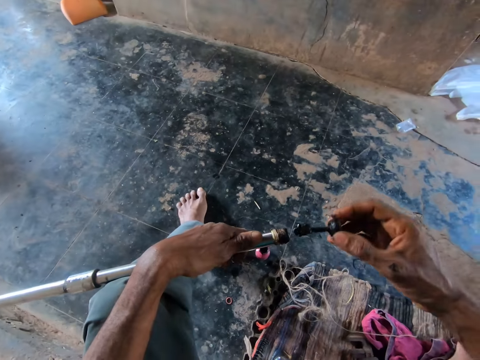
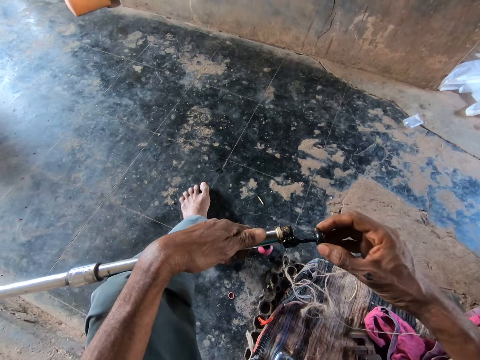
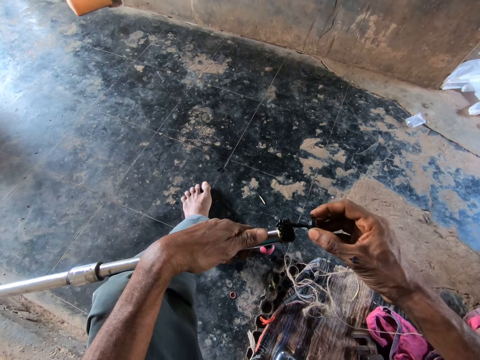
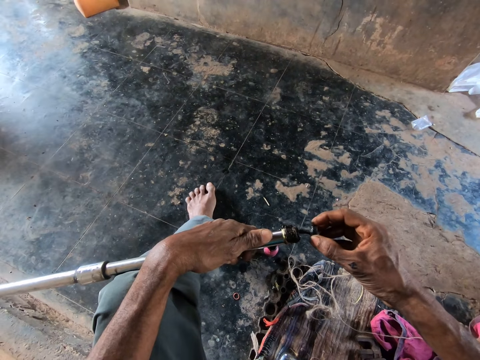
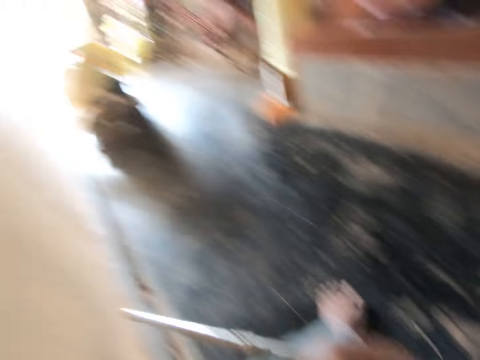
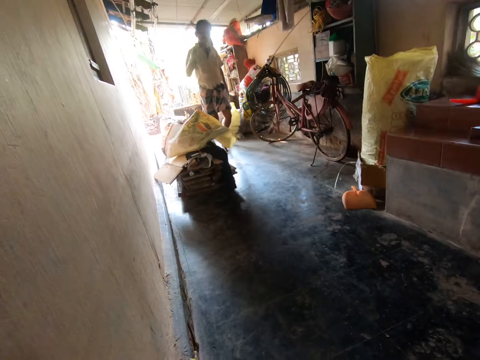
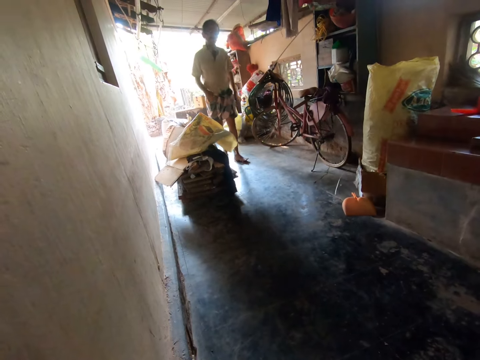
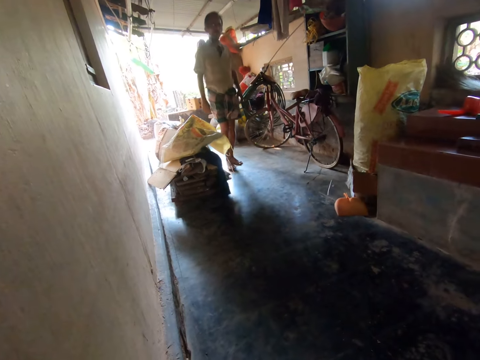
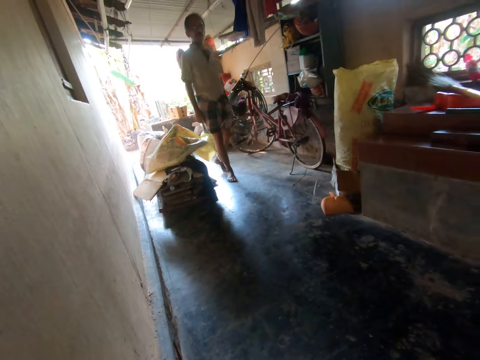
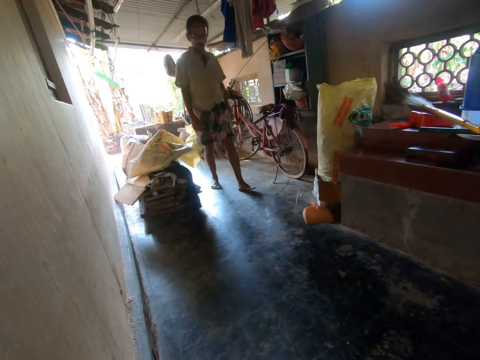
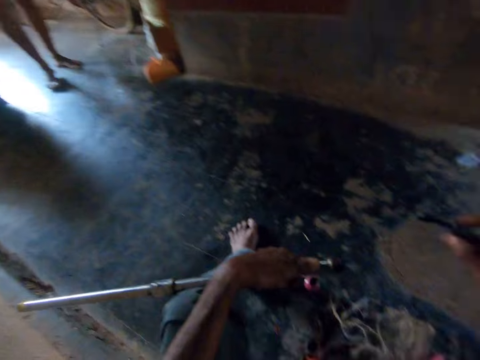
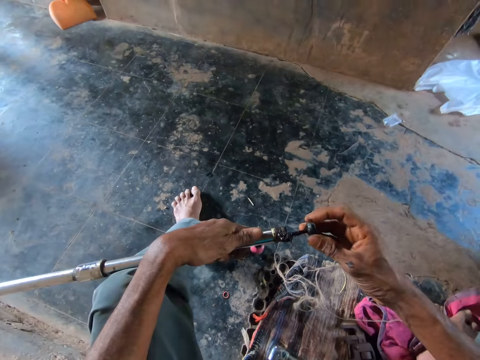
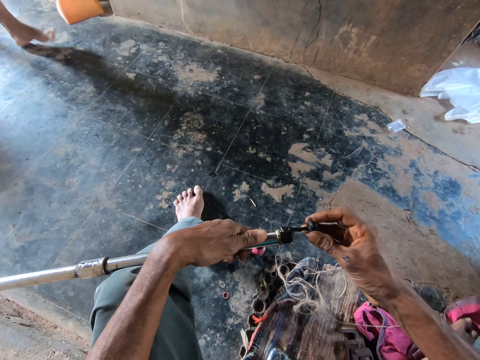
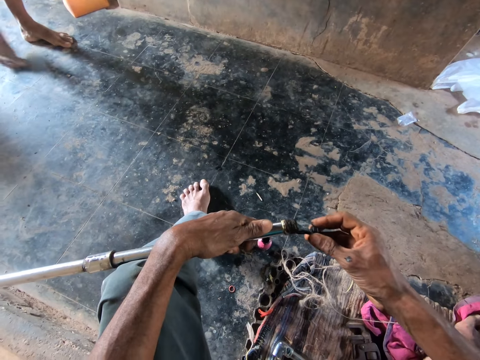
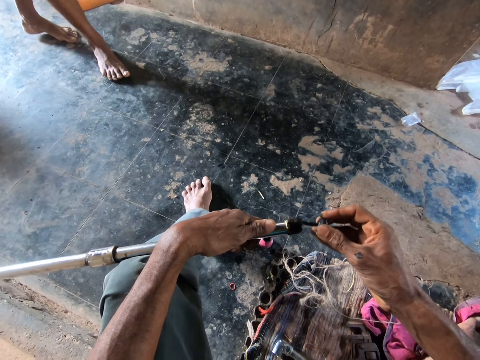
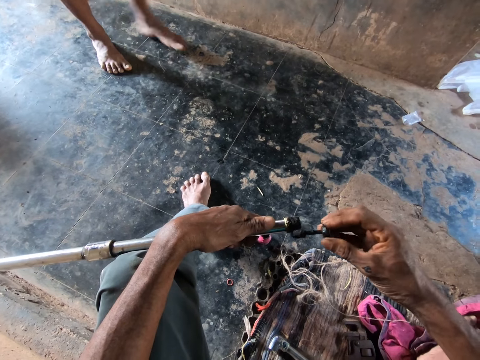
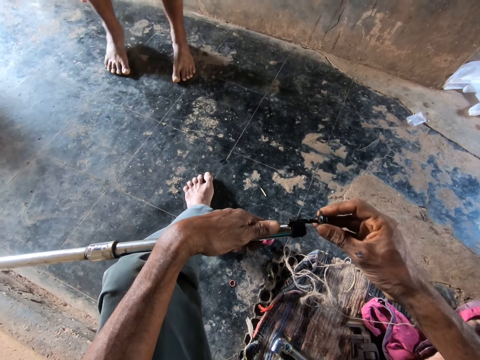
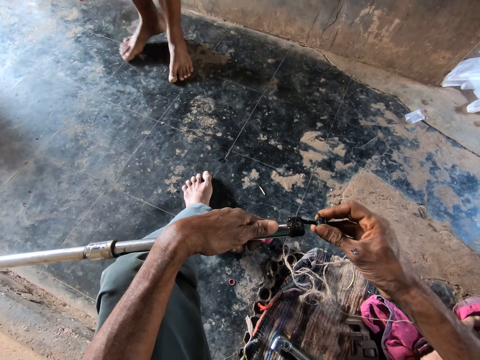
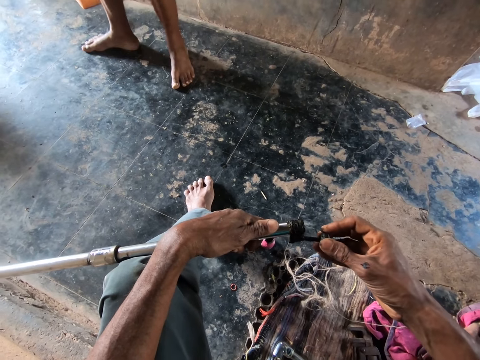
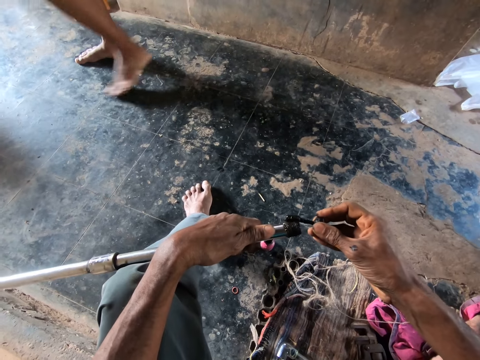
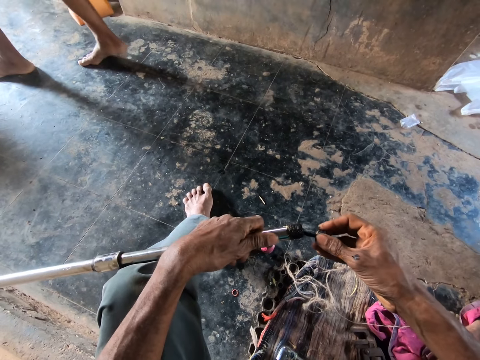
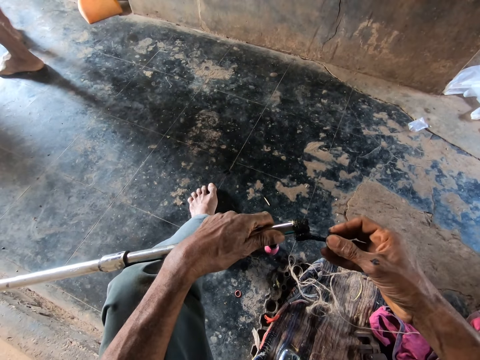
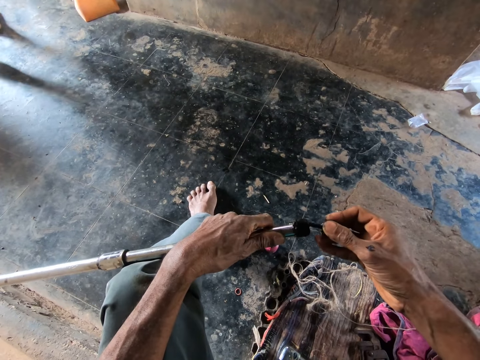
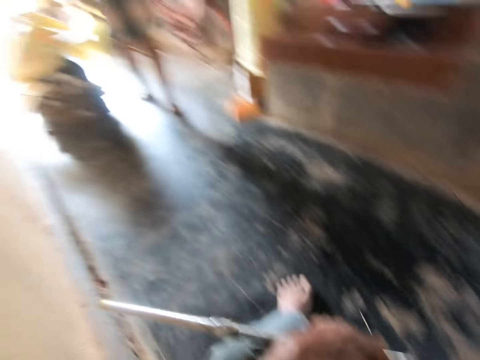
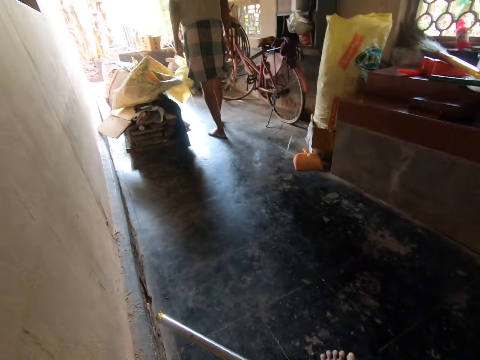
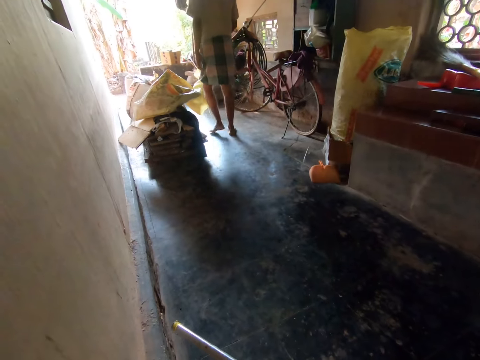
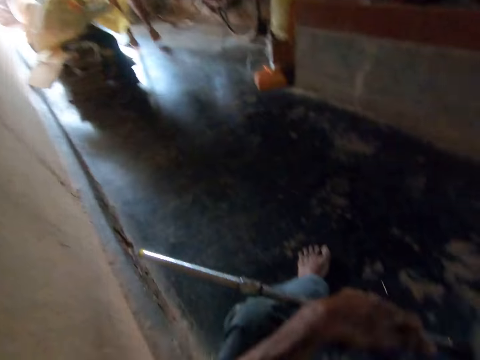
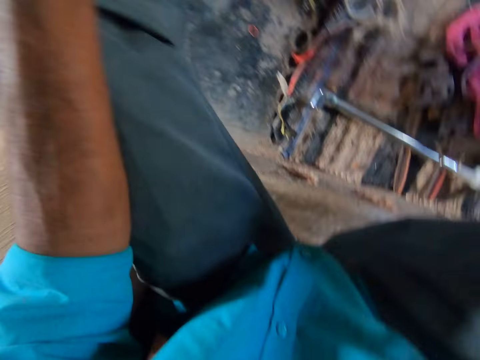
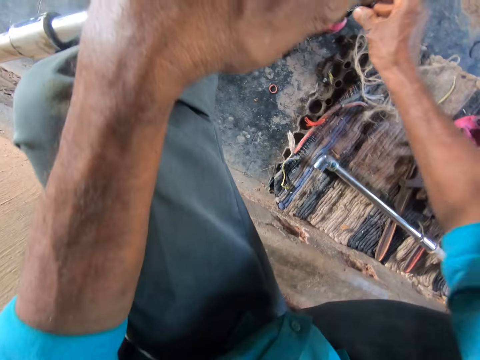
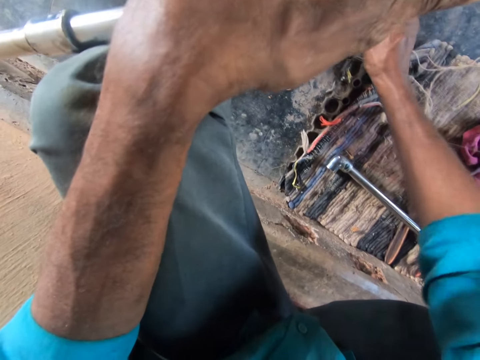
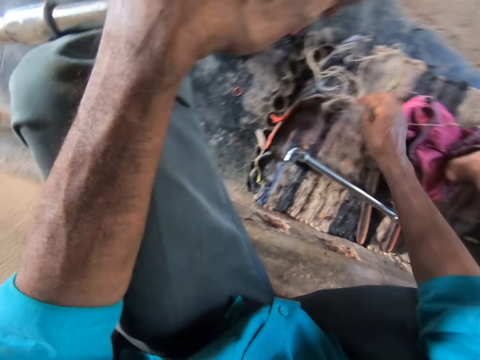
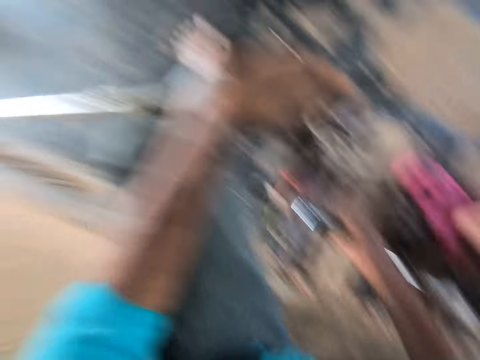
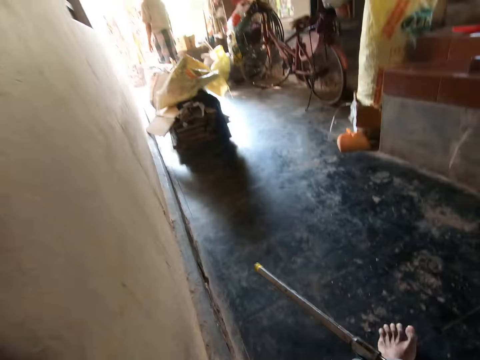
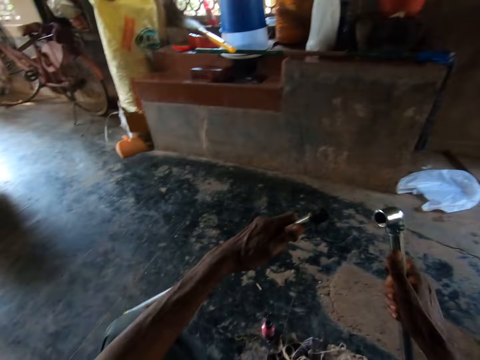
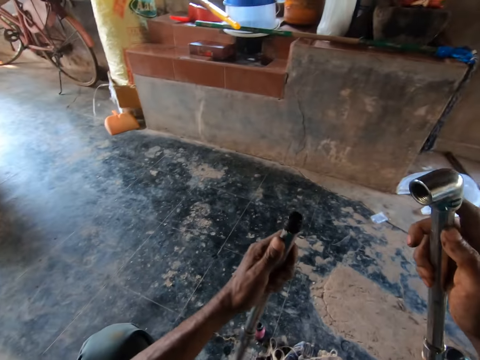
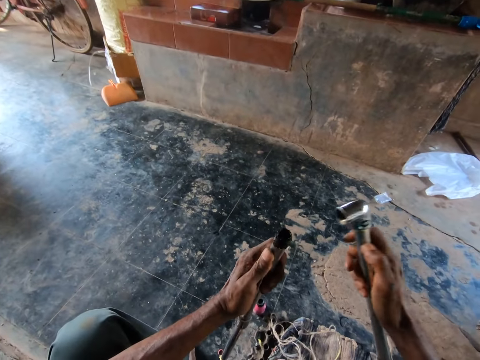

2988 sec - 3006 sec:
The camera wearer applies the gum or lubricant round the pipe tip with the applicator brush in his right hand. The man walks towards the camera wearer. The camera wearer looks around. The man walks on the veranda. The camera wearer talks with the man and applies the lubricant on the pipe. The man walks towards the exit. The camera wearer talks with the man and looks around. The man walks on the veranda. The camera wearer looks around. He drops the applicator brush in the lubricant with his right hand. He talks with the man. He grabs a torque wrench from the floor with his right hand. He looks around.

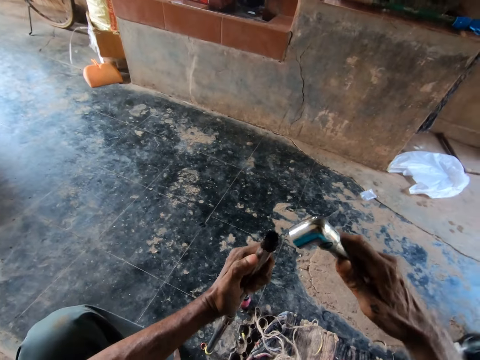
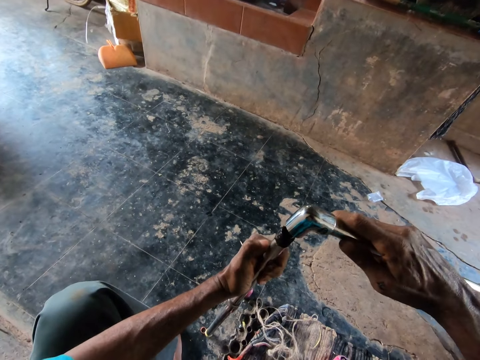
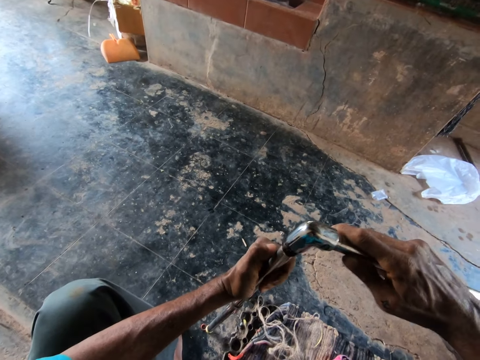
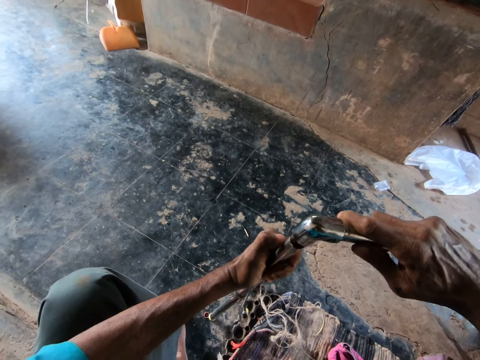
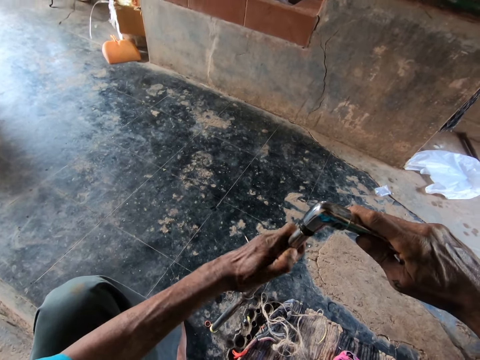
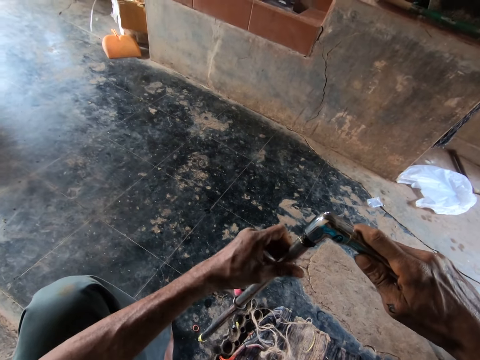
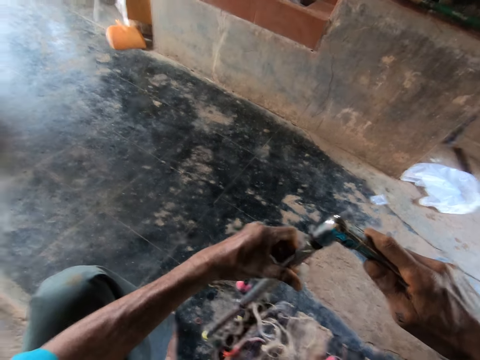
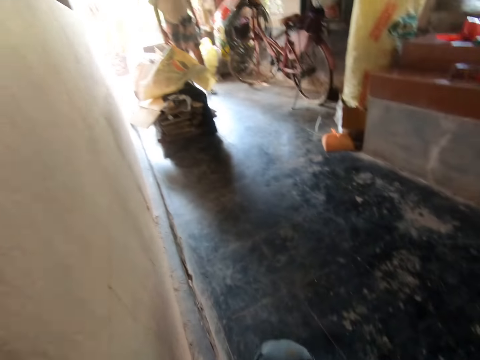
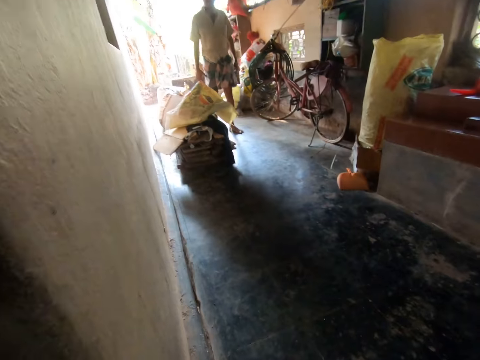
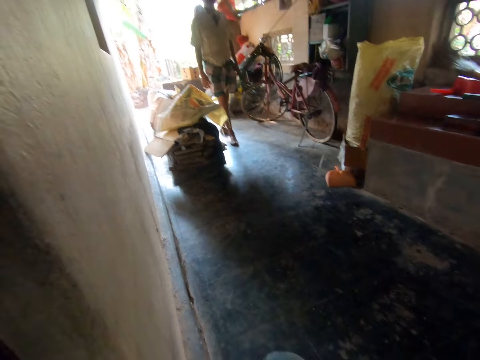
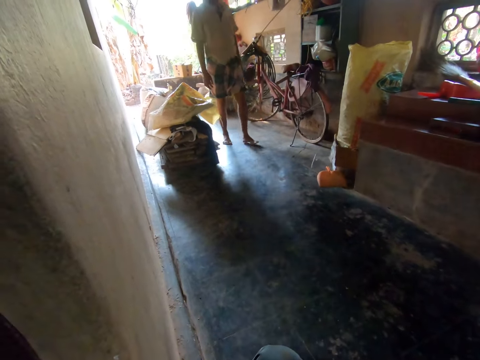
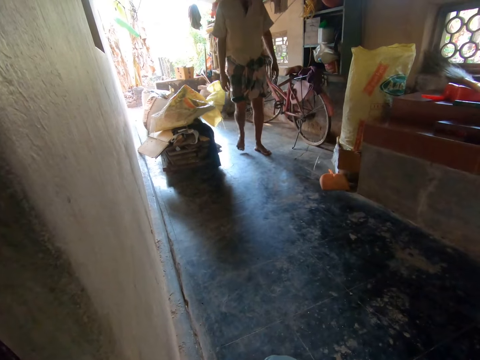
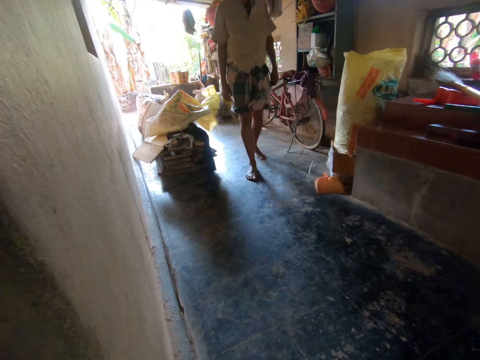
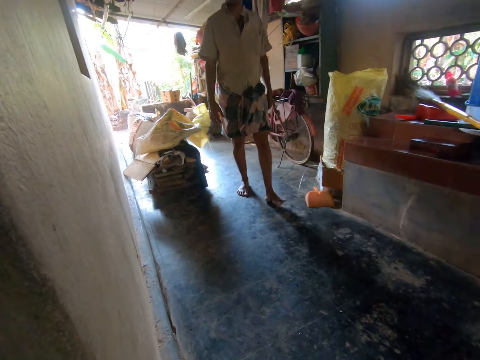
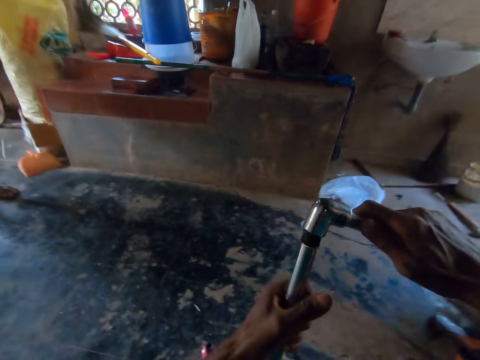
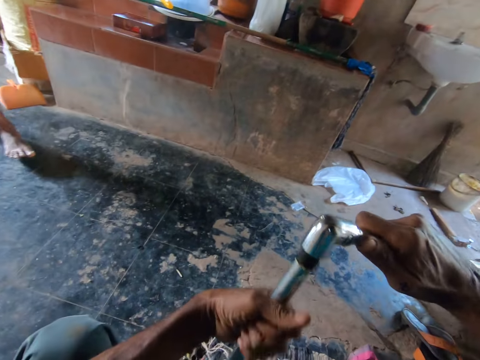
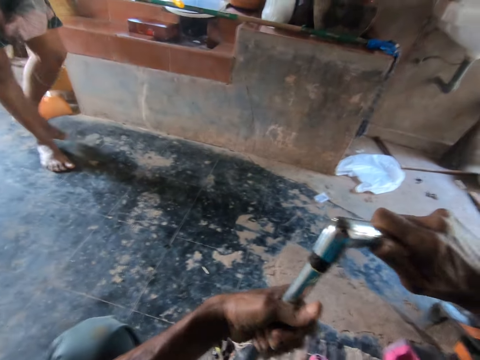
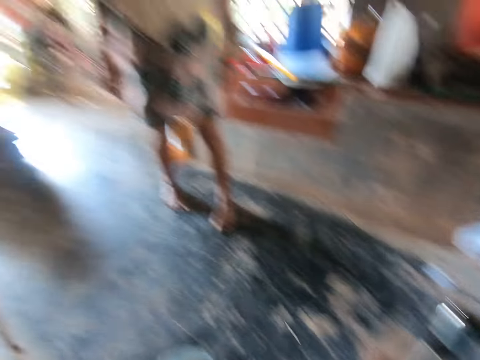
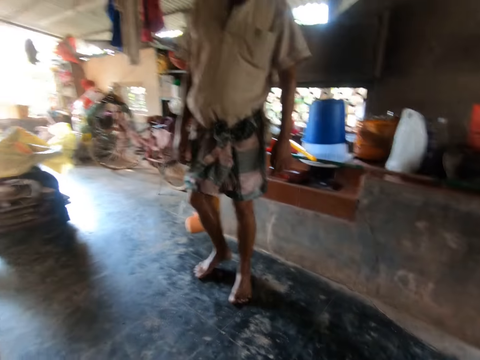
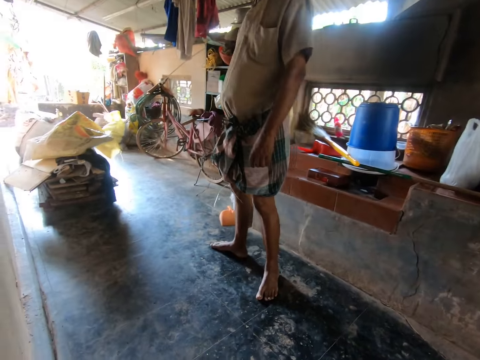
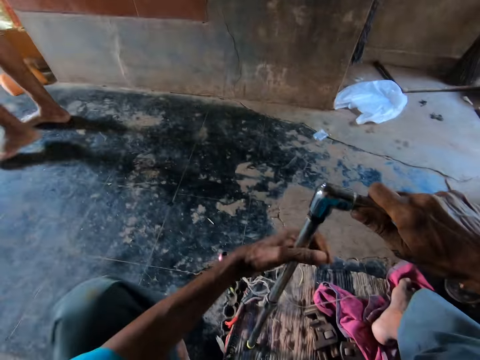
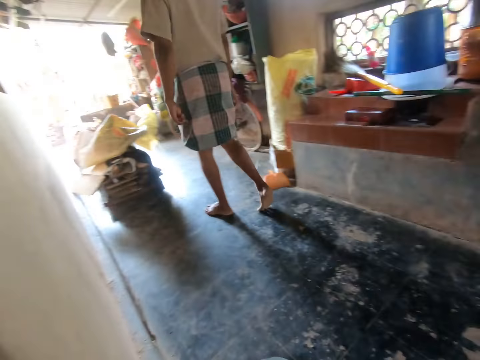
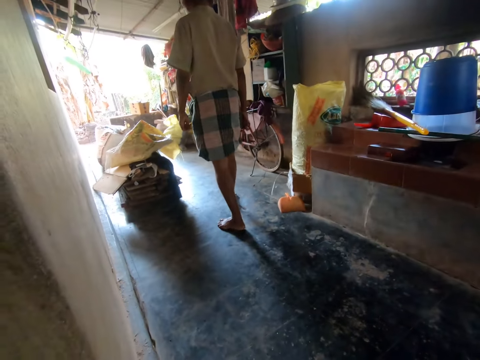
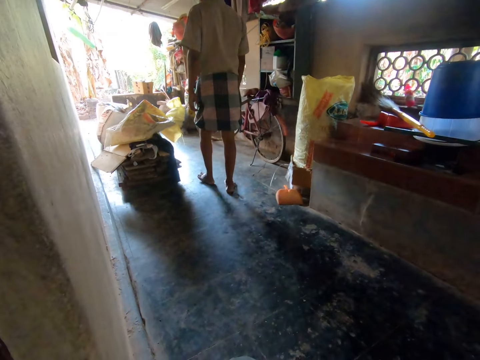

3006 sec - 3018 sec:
The camera wearer inserts the torque wrench into the pipe with his right hand. He attaches pipes. He turns the straight pipe with his left hand. The man walks towards the camera wearer. The camera wearer looks around and talks with the man. The man walks on the veranda. The camera wearer turns the straight pipe with his left hand. He looks around. He attaches pipes. The man walks towards the exit. The camera wearer looks around.
